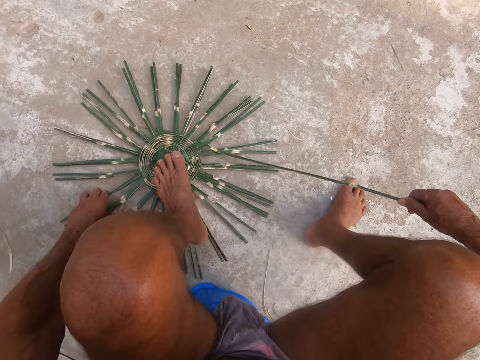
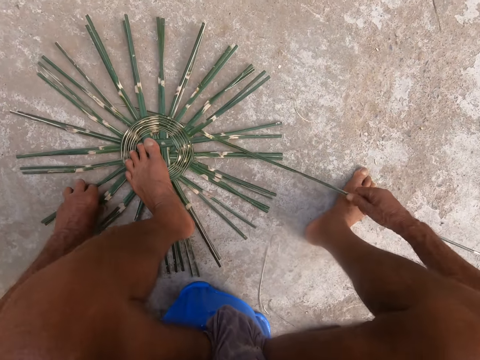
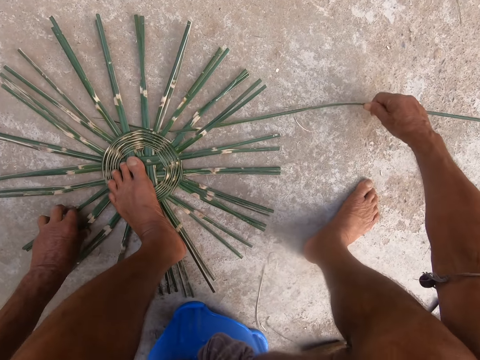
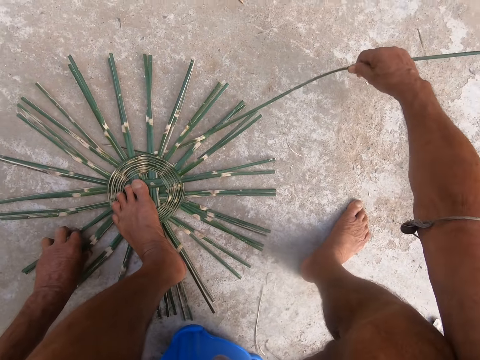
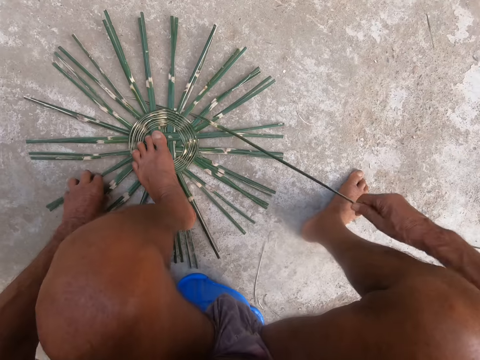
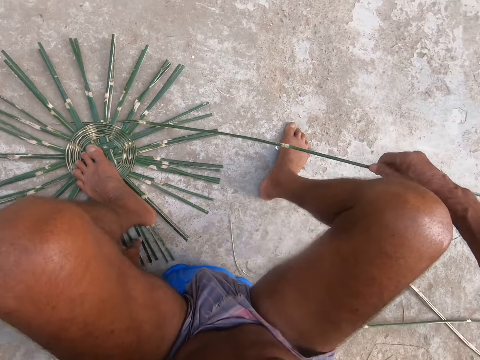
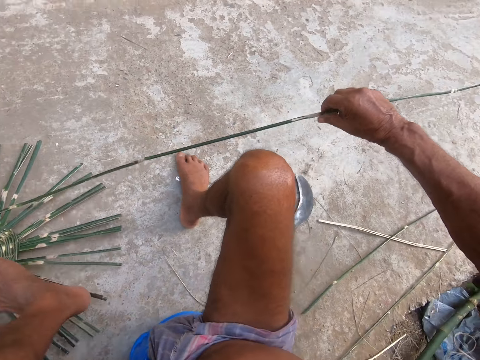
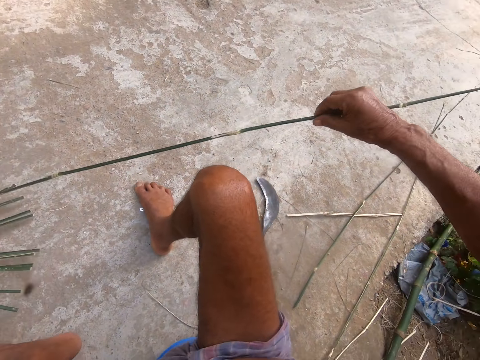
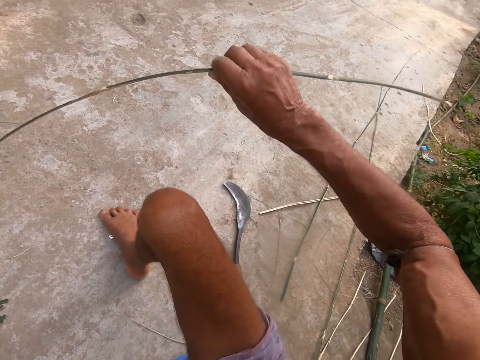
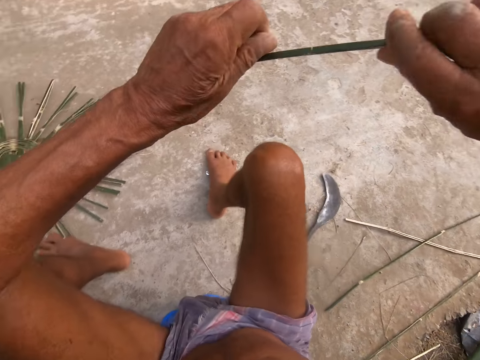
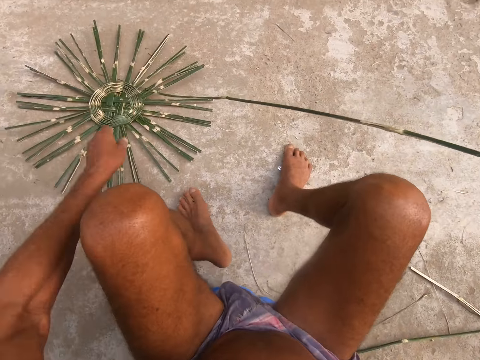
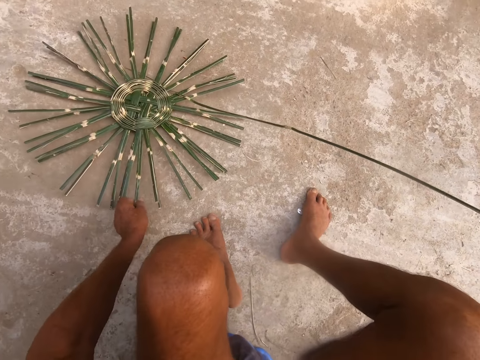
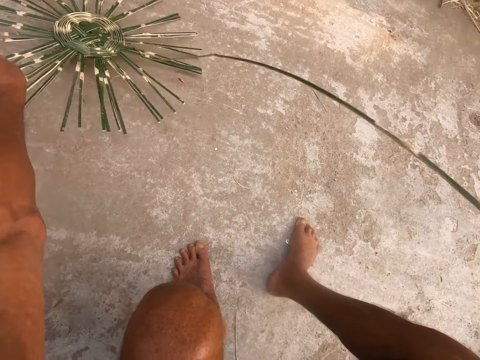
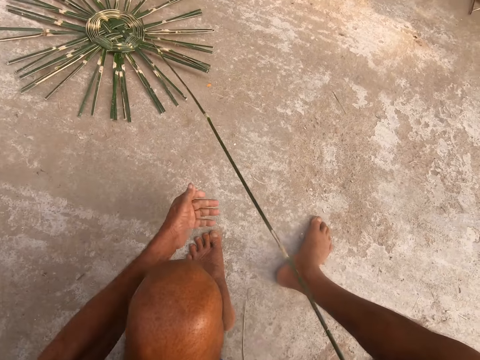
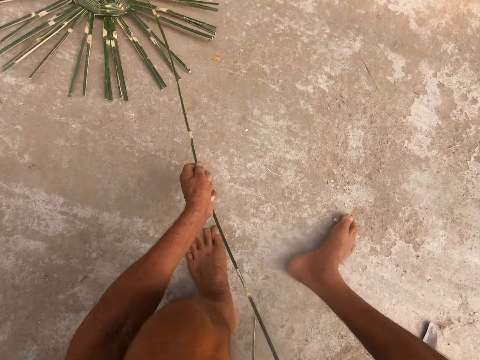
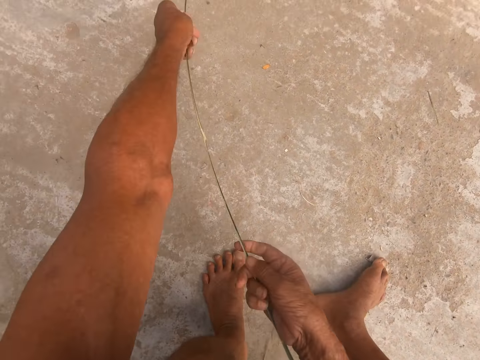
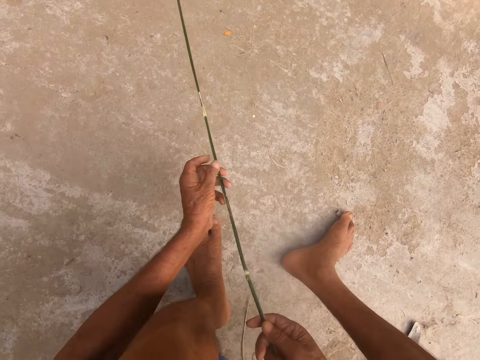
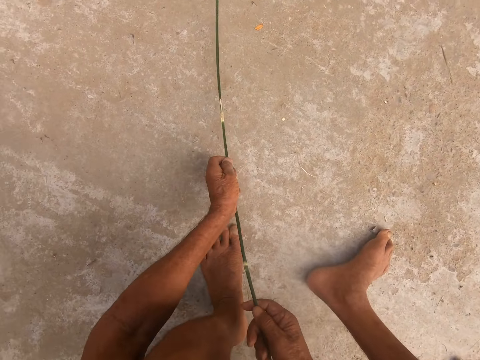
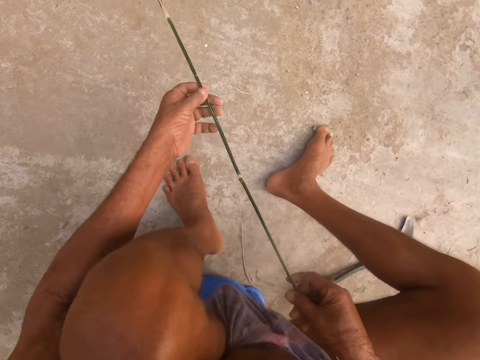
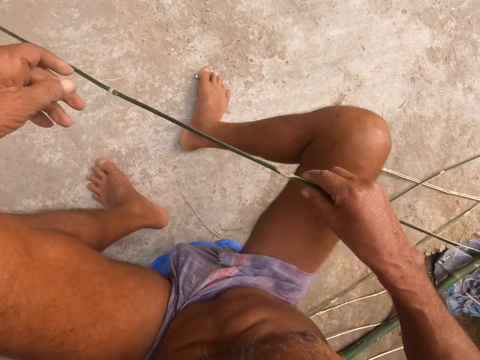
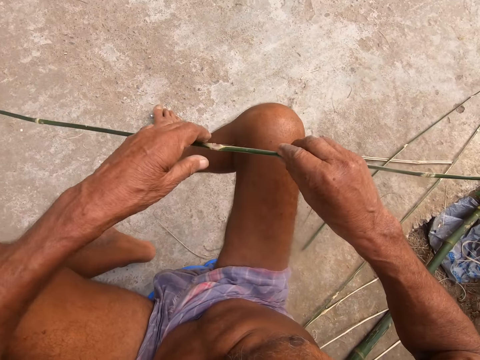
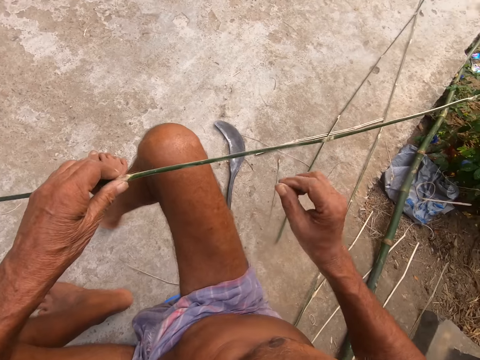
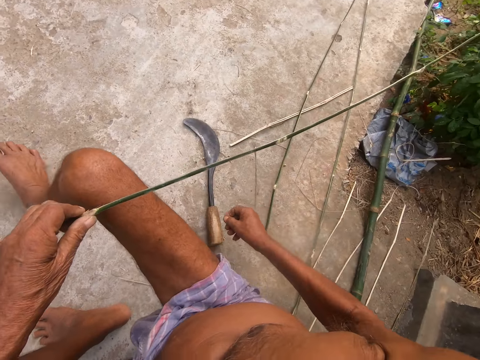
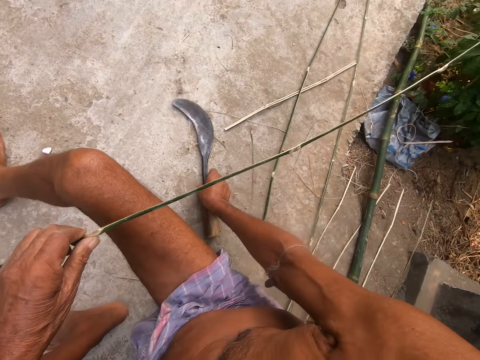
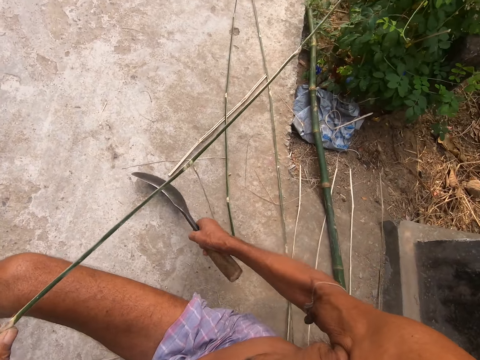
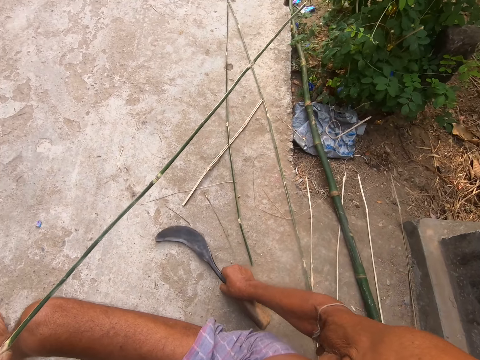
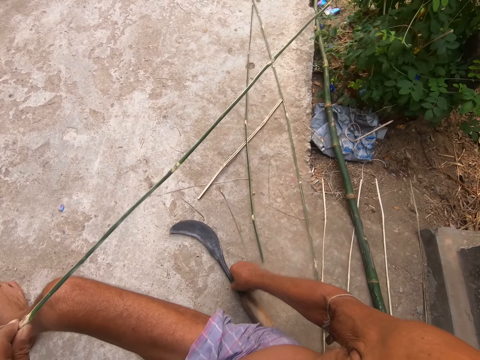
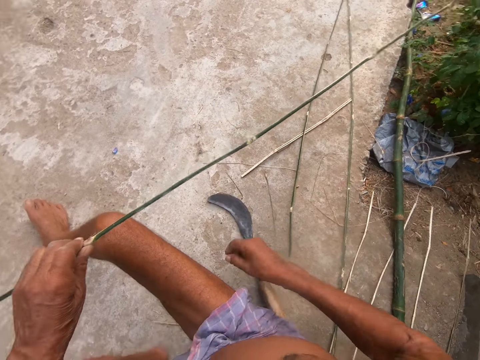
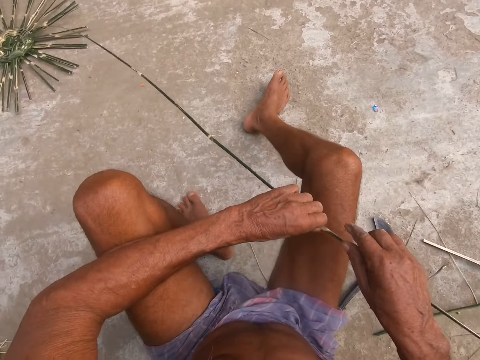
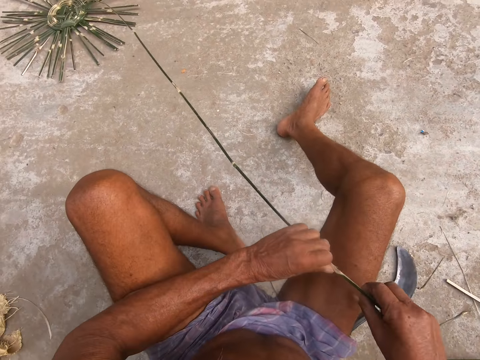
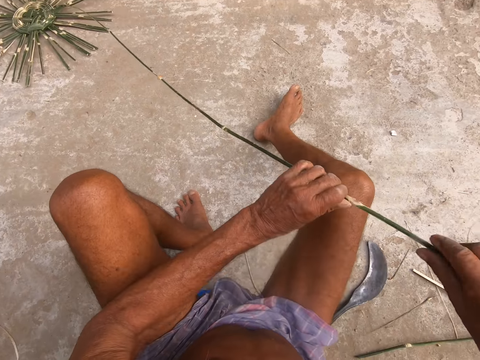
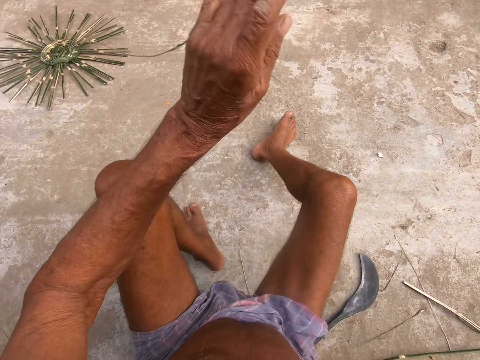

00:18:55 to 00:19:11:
The camera wearer turns the bamboo craft with his left hand. He lifts his left leg from the bamboo craft and places his left leg on the bamboo craft. He moves something. He lifts his left leg from the bamboo craft. He moves the bamboo craft with his left hand. He adjusts the bamboo rope with his right hand. He holds the bamboo strip with both hands. He moves the bamboo craft with his left hand. He picks up something on the ground and drops something on the ground. He holds the bamboo strip with both hands. He moves the bamboo craft with the bamboo strip in his hands. He adjusts the bamboo rope with both hands. He picks up the hook knife from the ground with his right hand. He drops the hook knife on the ground with his right hand. He holds the bamboo rope with both hands. He turns the bamboo strip with both hands.

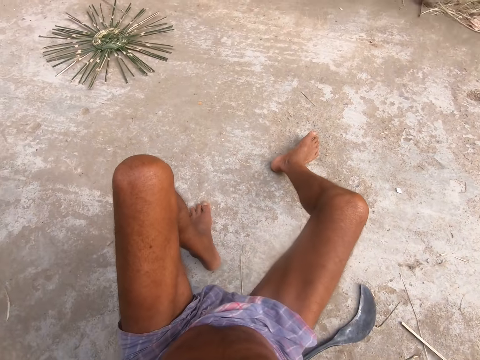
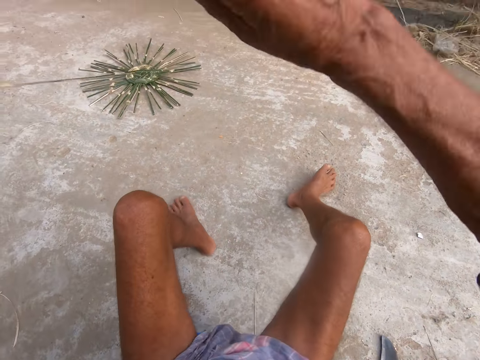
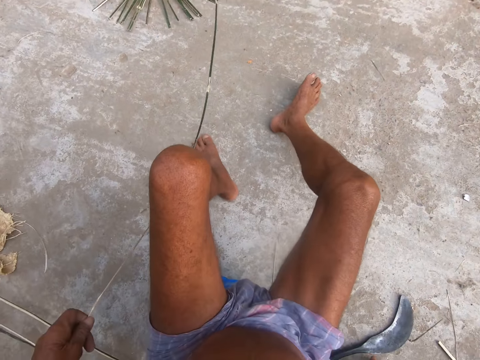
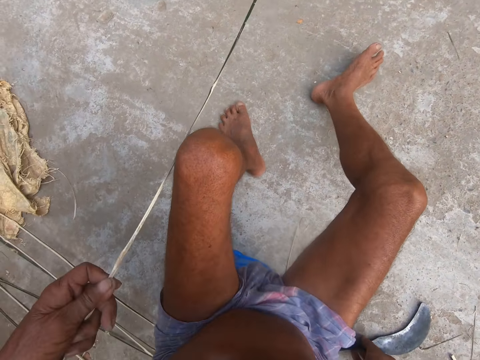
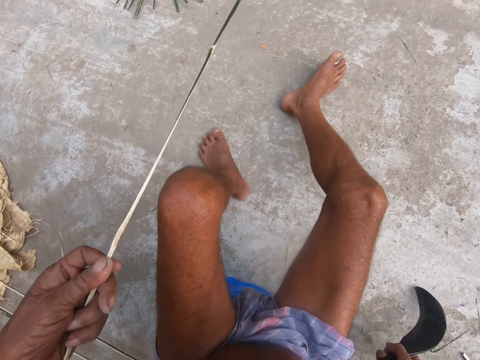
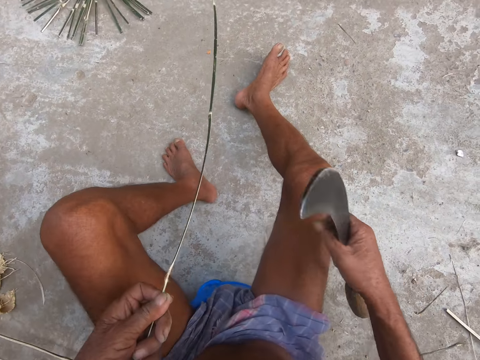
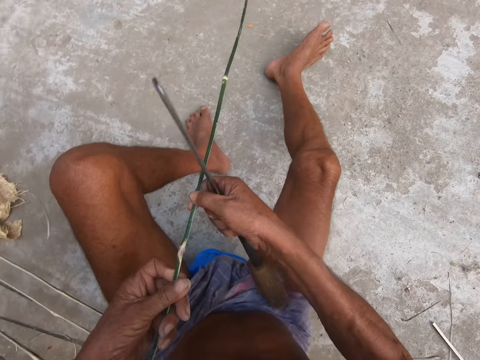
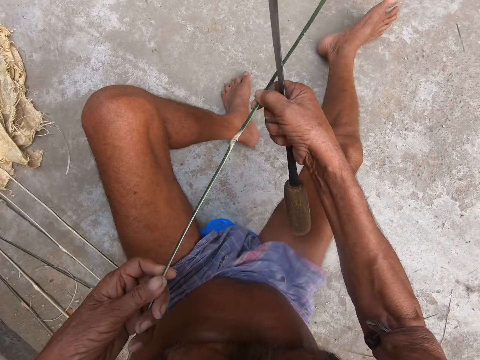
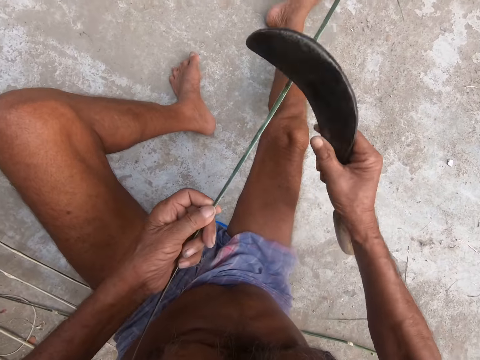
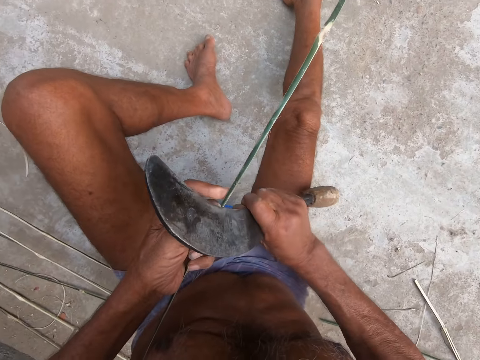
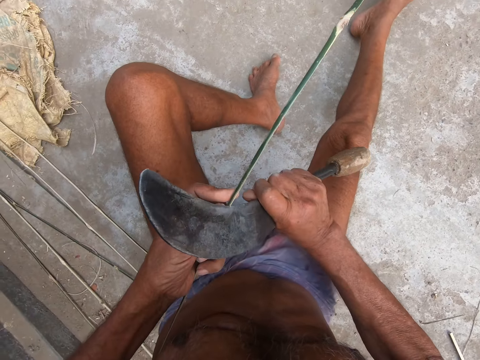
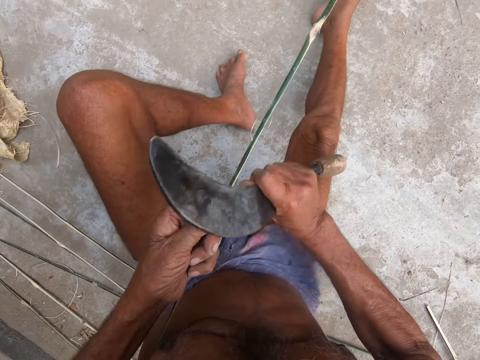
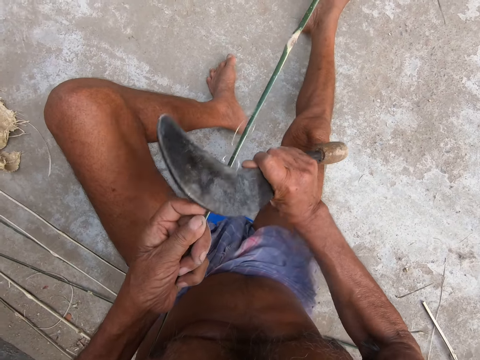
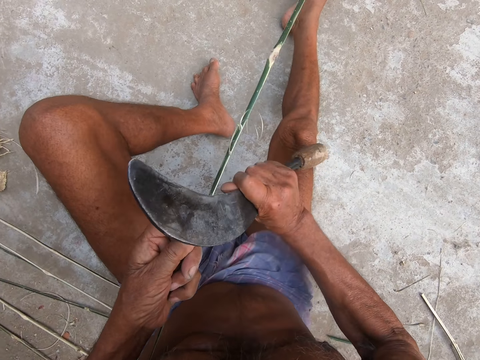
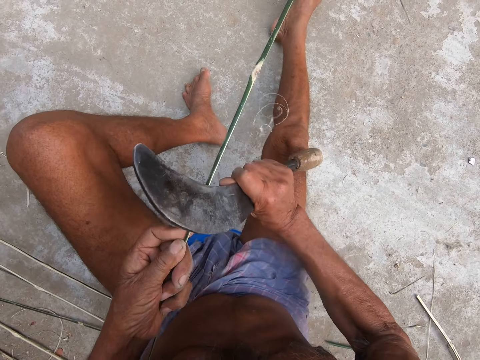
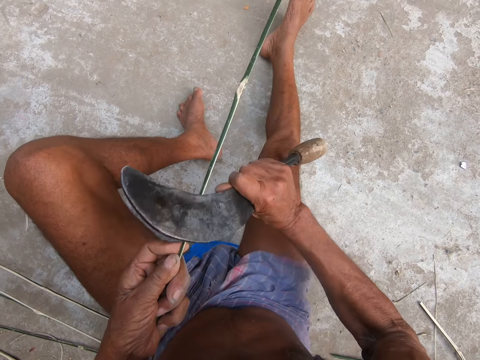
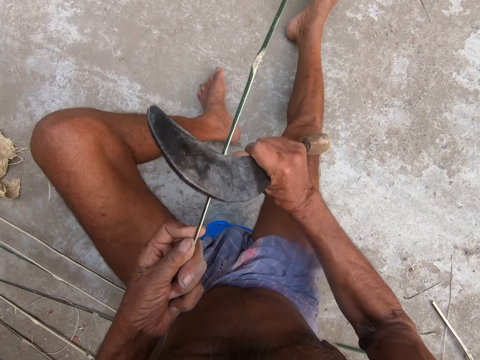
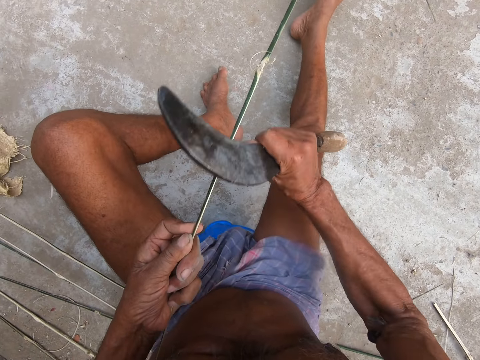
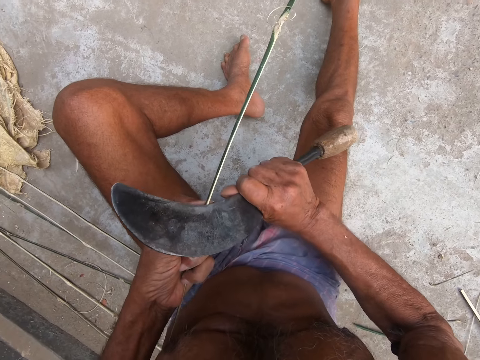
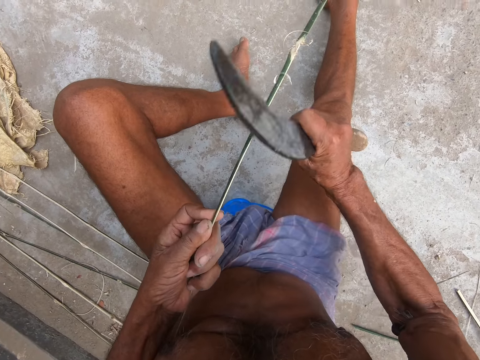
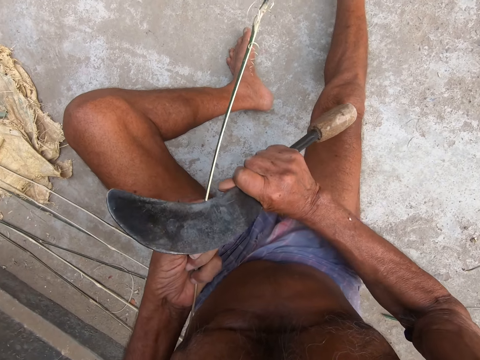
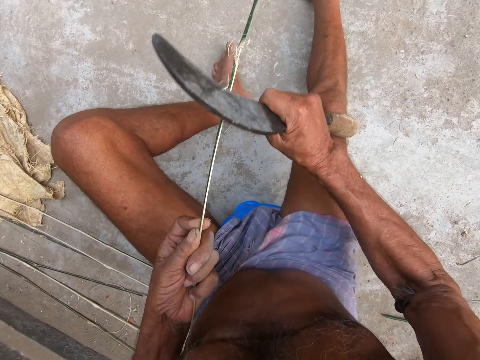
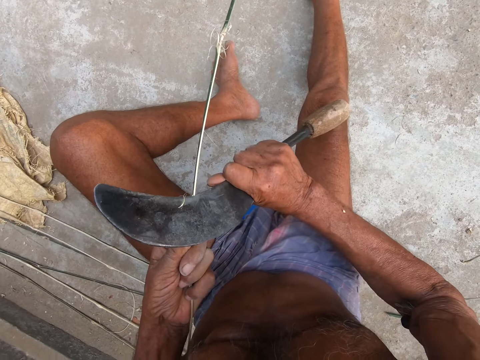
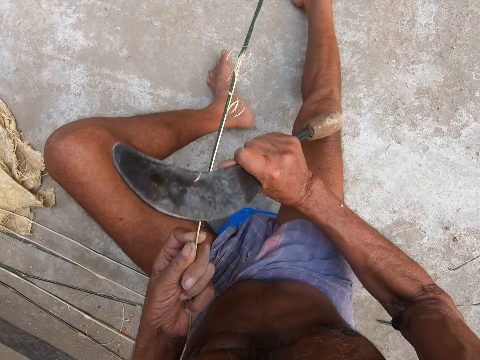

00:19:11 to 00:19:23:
The camera wearer picks the hook knife from the ground with his right hand. He holds the bamboo rope with his right hand. He peels the bamboo strip with the hook knife in his right hand. He cuts the bamboo rope with the hook knife.
